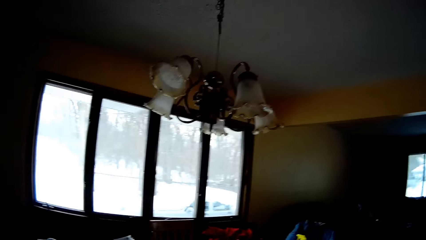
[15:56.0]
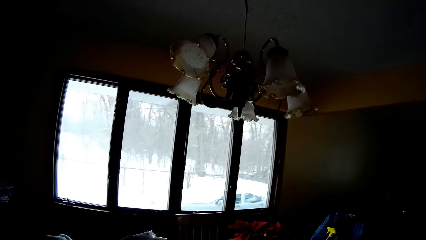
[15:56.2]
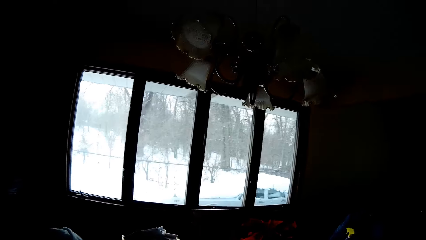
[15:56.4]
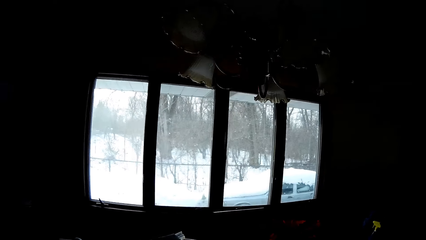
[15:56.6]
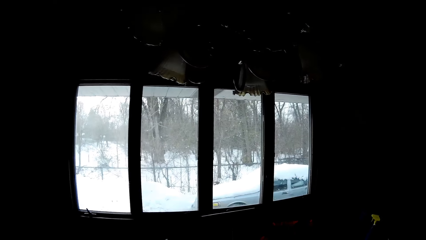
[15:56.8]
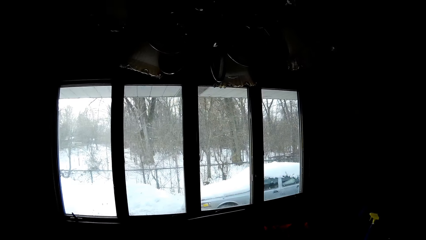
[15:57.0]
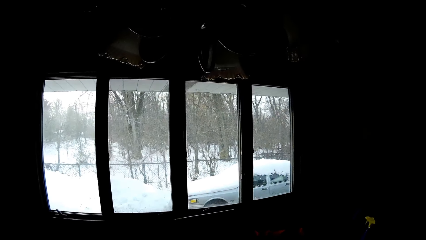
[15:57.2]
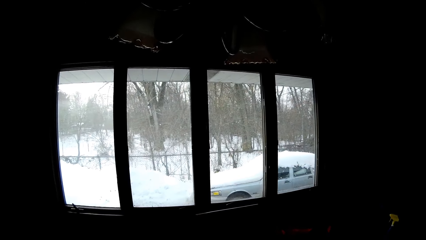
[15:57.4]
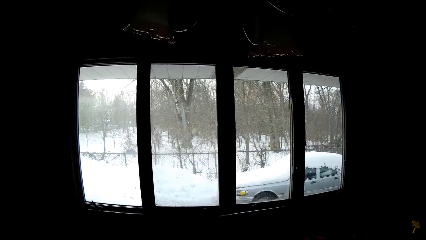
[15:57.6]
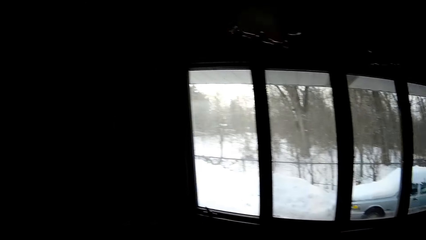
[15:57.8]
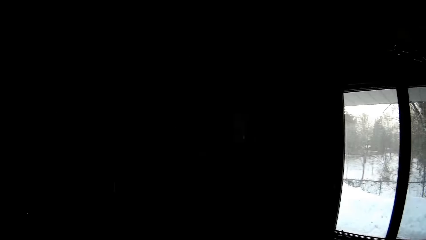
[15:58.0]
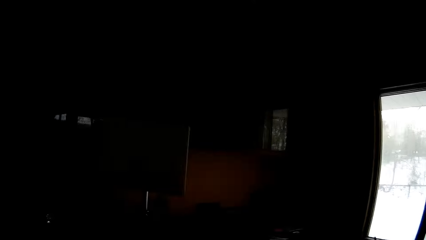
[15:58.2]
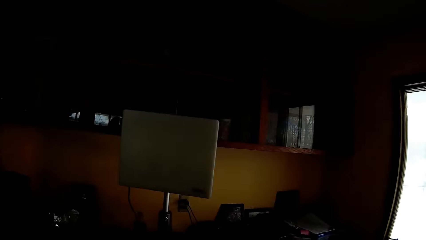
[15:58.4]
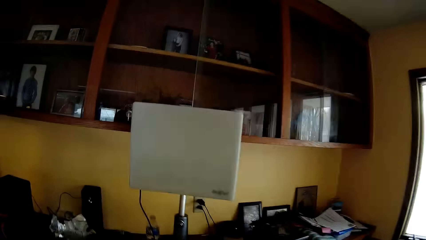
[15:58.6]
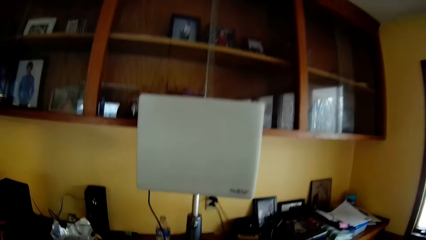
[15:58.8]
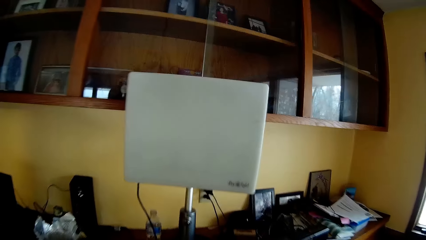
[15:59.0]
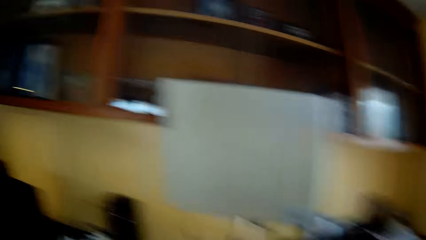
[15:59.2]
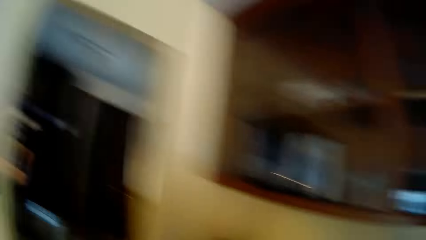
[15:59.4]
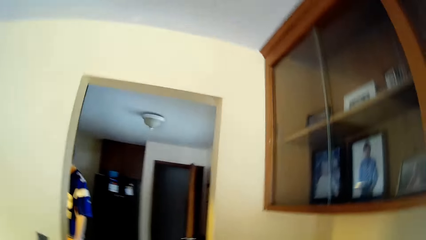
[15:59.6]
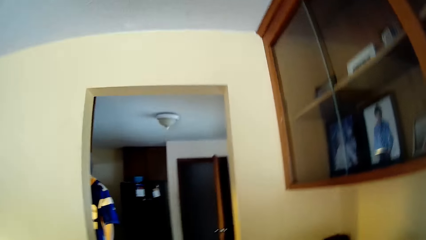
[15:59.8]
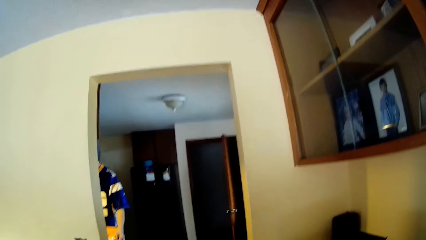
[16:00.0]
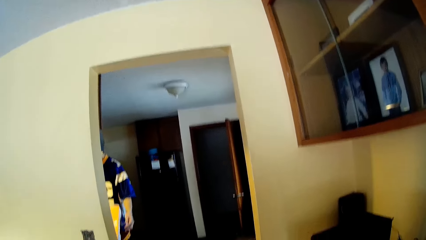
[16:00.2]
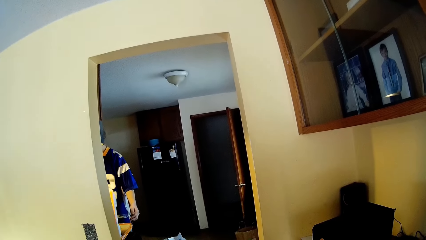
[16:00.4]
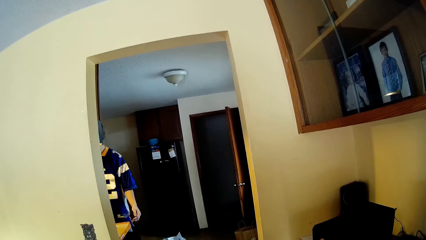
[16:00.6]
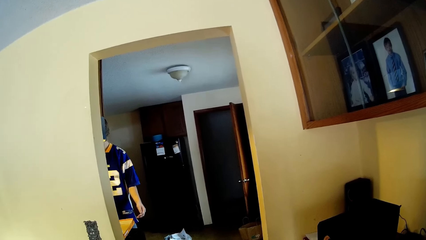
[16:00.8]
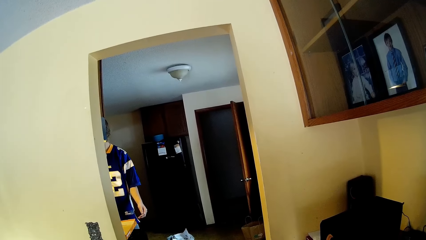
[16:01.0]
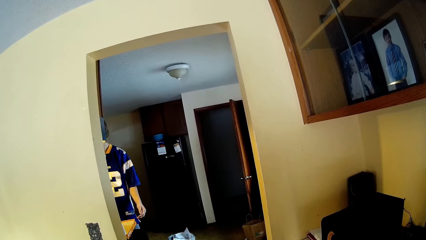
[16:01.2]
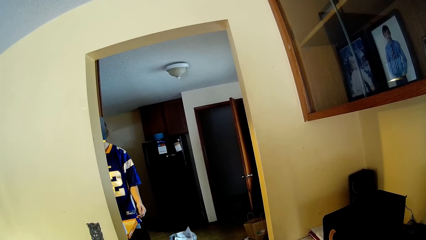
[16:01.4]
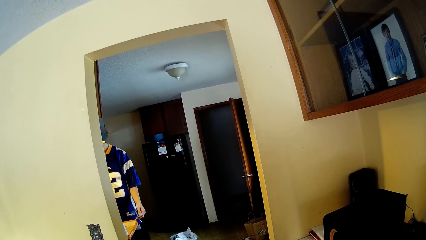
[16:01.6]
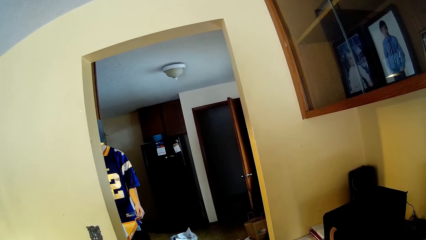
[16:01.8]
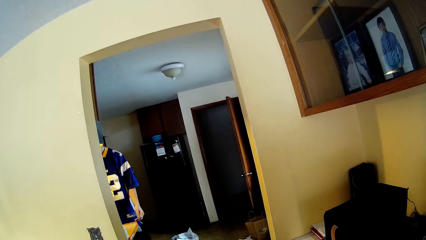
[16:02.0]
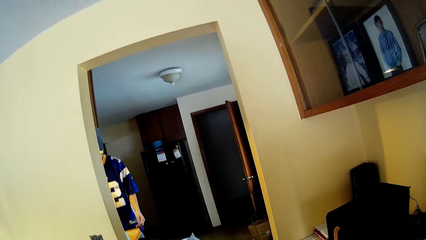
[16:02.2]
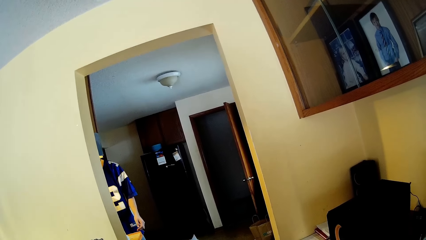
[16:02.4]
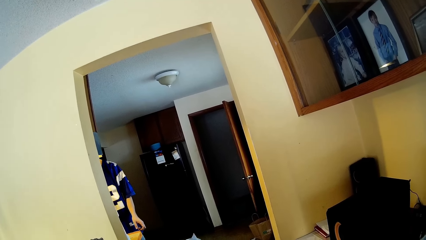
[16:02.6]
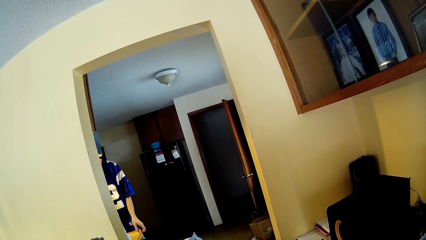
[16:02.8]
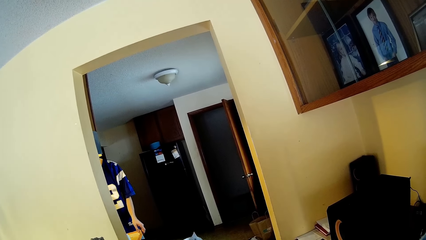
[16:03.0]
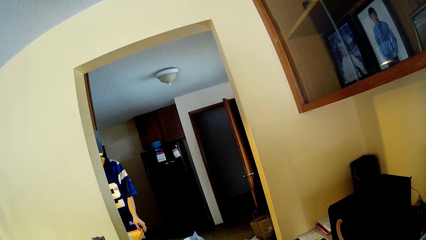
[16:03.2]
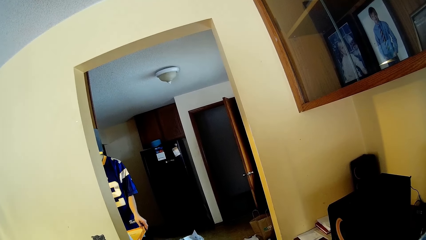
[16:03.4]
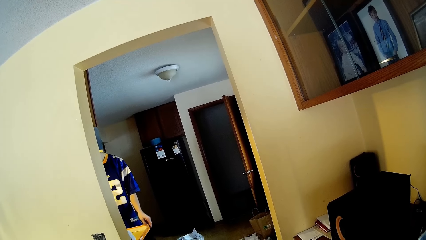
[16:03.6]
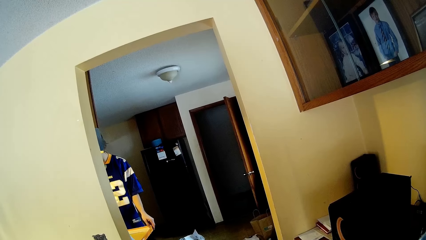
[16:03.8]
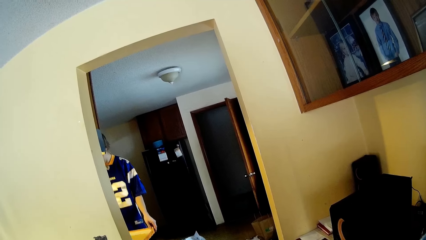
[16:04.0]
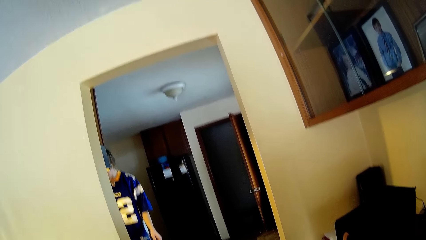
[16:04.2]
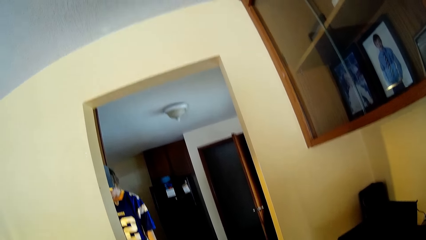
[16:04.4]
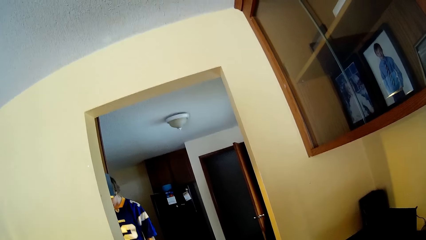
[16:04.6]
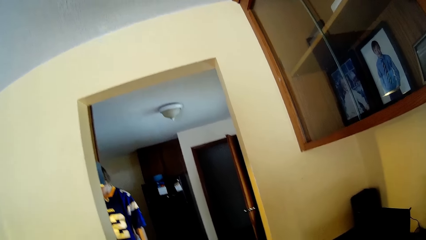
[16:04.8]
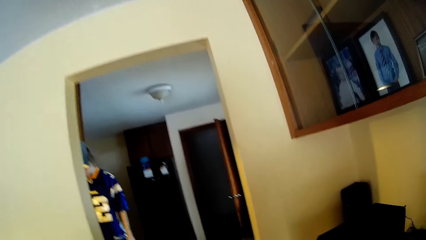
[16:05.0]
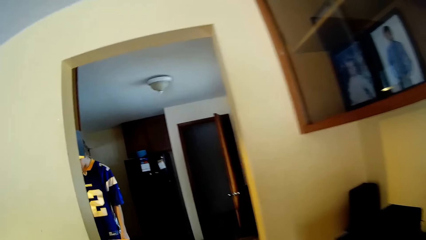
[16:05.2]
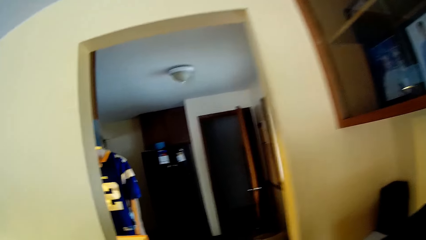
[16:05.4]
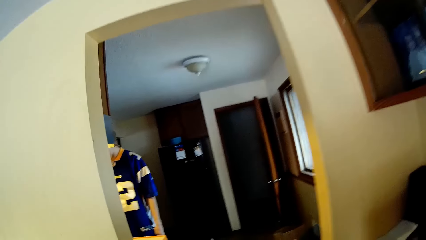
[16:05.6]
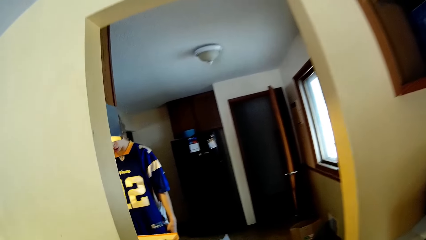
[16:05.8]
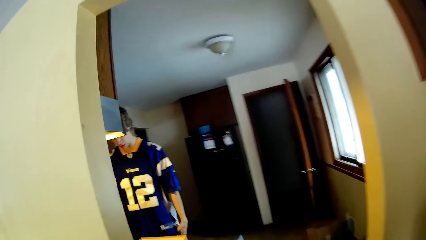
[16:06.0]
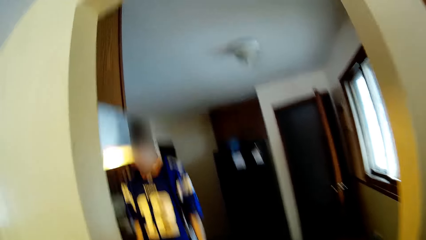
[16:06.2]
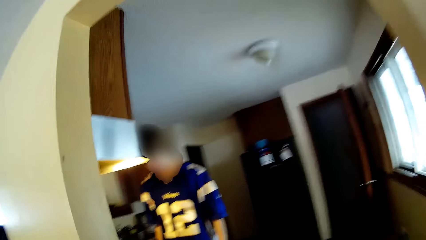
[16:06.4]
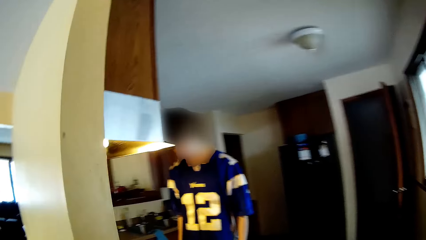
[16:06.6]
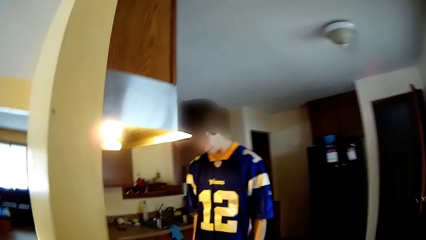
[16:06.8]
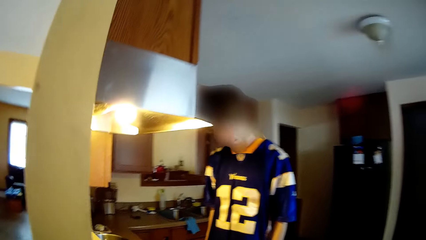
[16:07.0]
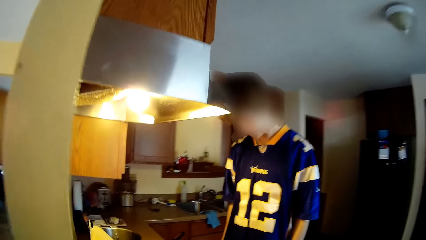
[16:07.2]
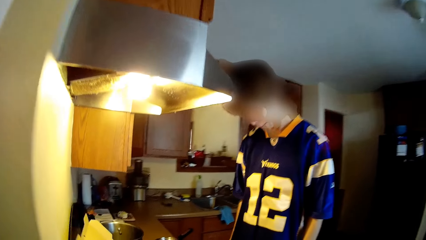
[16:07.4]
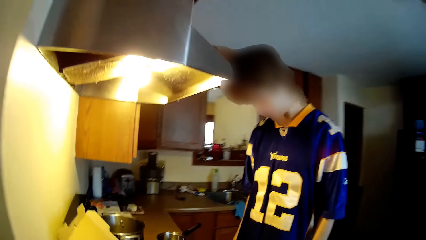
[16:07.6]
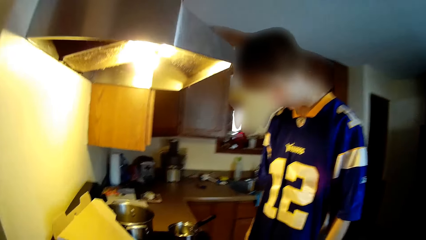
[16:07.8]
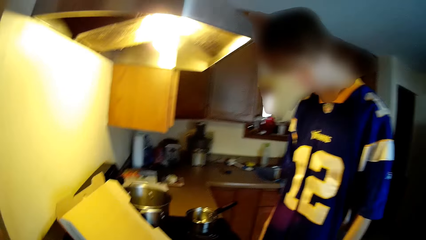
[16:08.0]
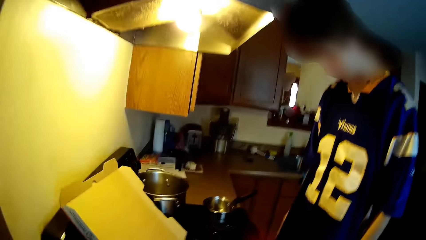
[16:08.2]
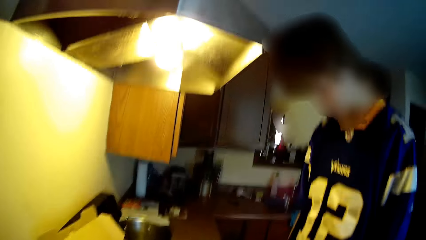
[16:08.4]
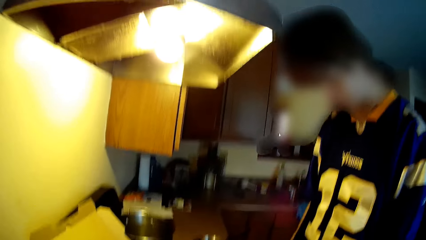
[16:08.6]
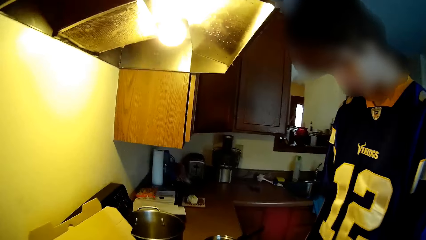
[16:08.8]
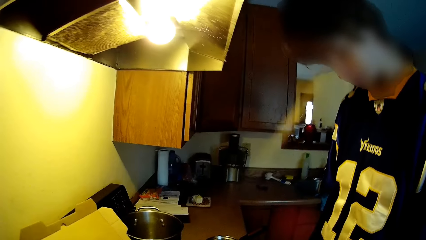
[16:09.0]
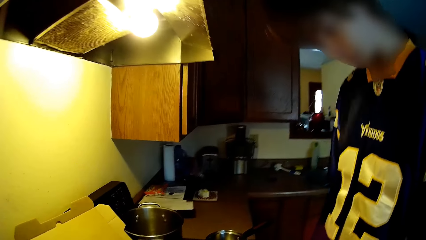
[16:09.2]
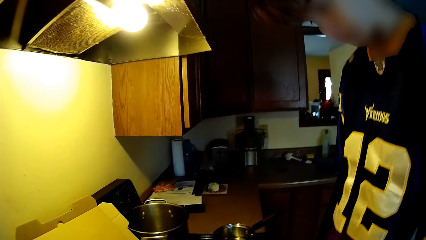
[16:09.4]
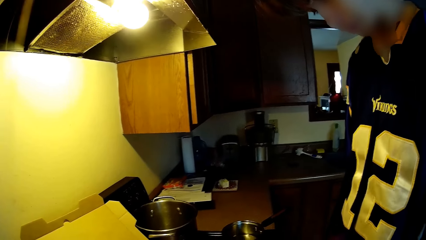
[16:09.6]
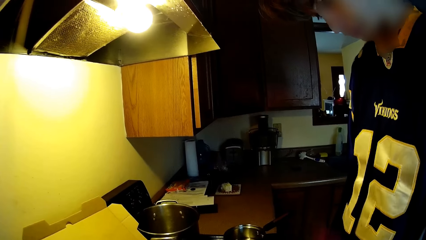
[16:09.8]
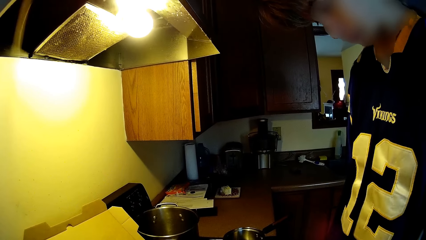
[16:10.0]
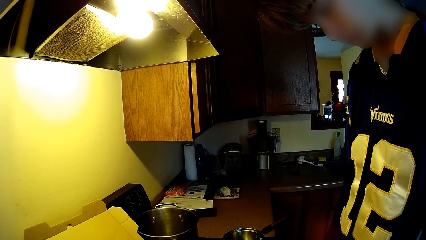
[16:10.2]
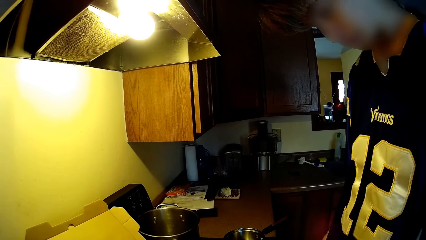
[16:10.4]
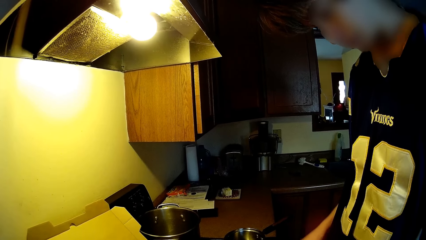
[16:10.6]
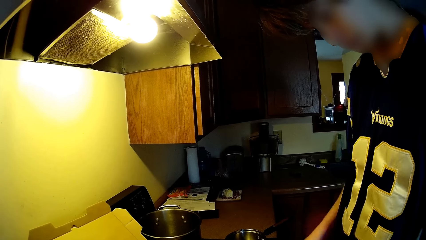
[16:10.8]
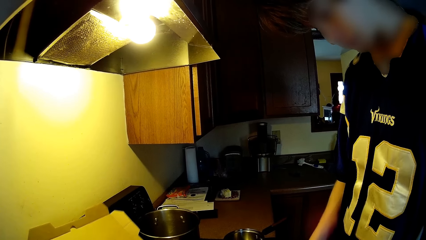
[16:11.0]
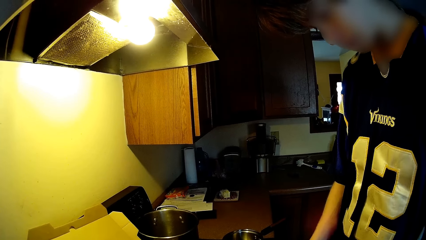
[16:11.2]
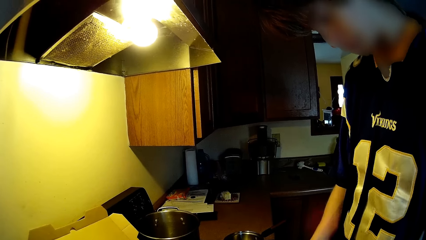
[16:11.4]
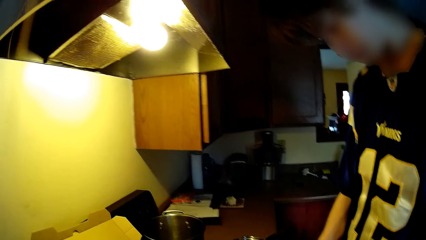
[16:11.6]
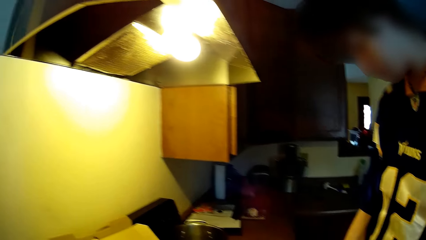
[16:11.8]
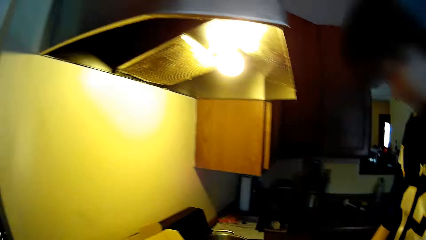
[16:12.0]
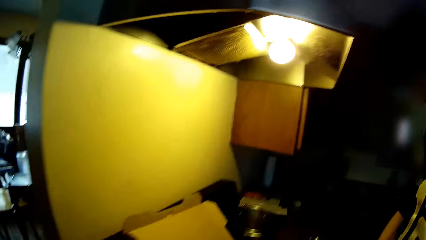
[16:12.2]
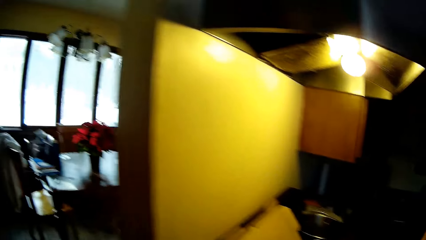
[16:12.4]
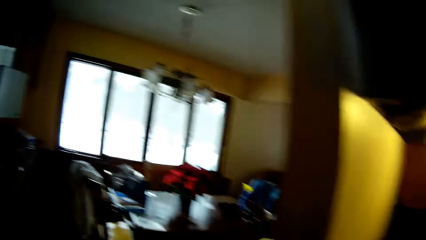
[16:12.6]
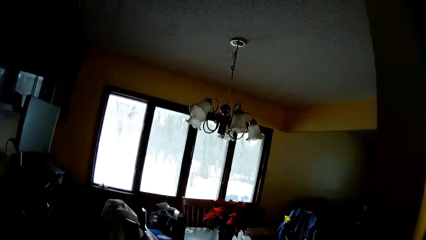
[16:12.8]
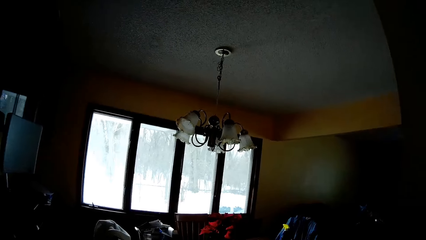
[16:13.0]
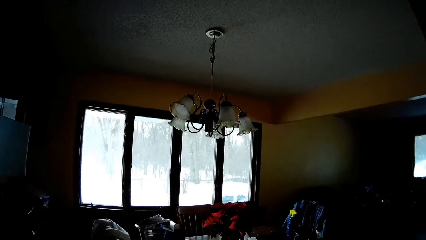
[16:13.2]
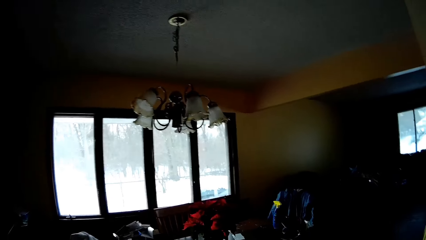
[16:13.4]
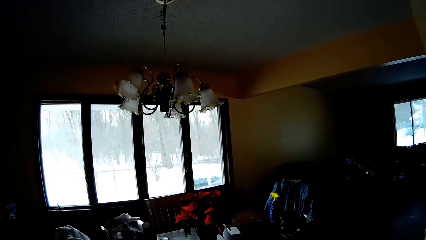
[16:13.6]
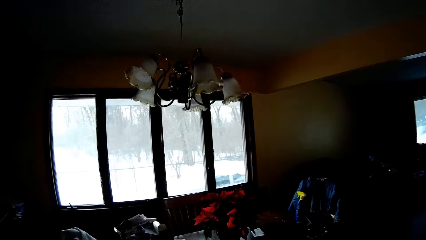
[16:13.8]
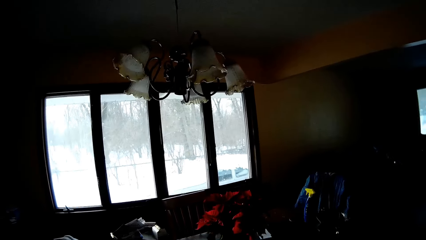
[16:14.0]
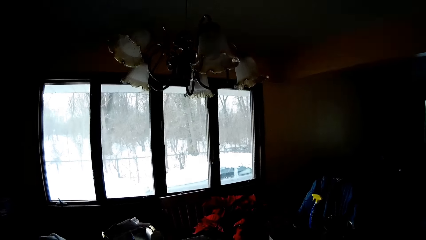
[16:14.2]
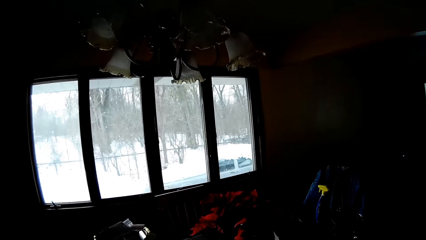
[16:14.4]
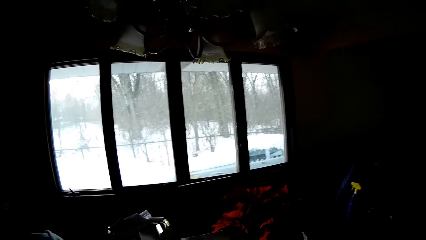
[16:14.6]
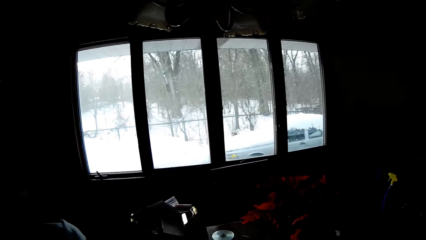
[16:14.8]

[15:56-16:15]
The camera wearer looks around. A boy opens a box of pizza on a kitchen slab with his right hand. The boy adjusts the box of pizza on the kitchen slab with his left hand. The camera wearer walks towards the kitchen. They walk around the room. They look at the cooker. They walk towards the dining room. They walk around.
